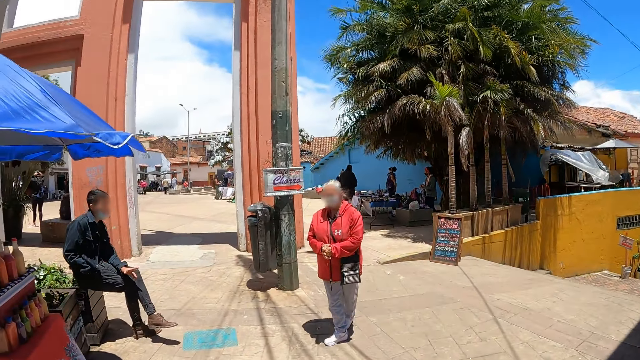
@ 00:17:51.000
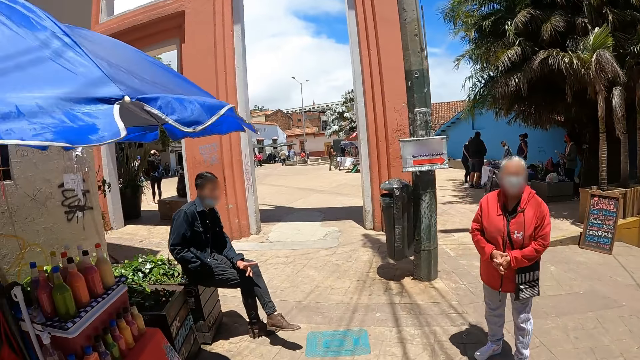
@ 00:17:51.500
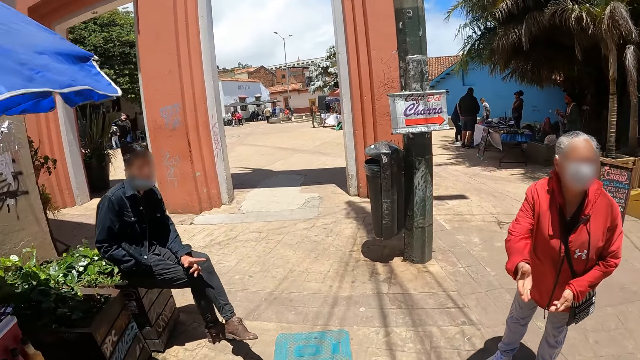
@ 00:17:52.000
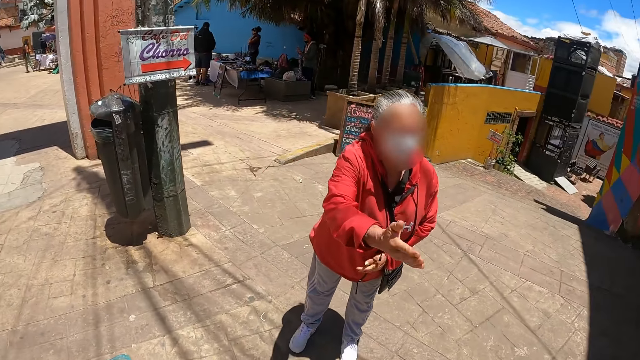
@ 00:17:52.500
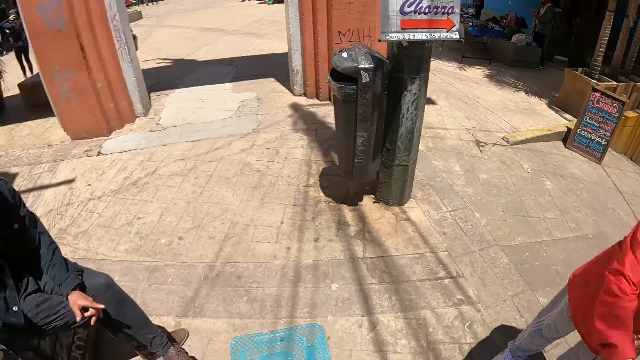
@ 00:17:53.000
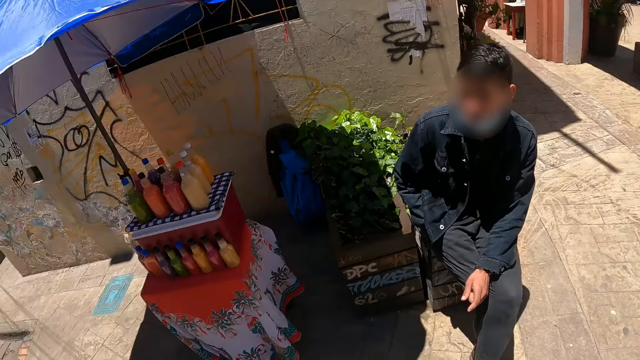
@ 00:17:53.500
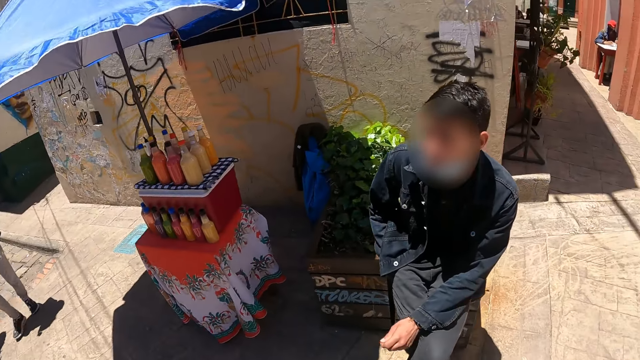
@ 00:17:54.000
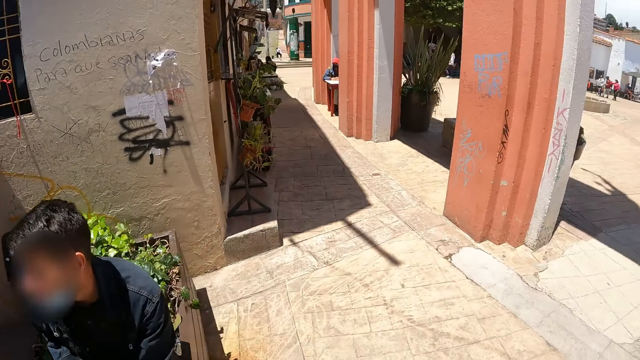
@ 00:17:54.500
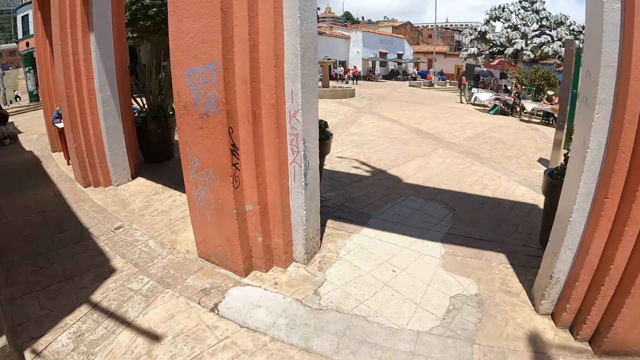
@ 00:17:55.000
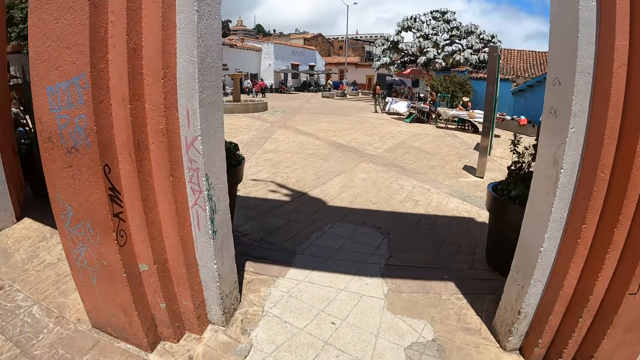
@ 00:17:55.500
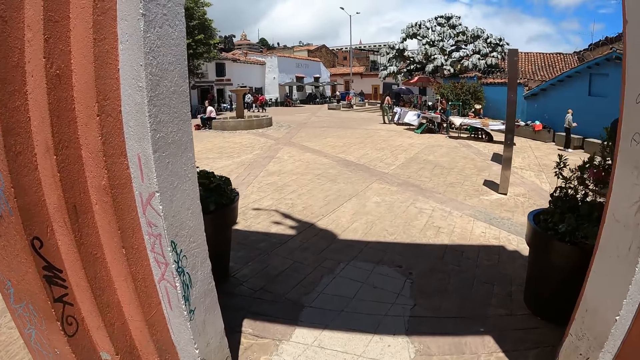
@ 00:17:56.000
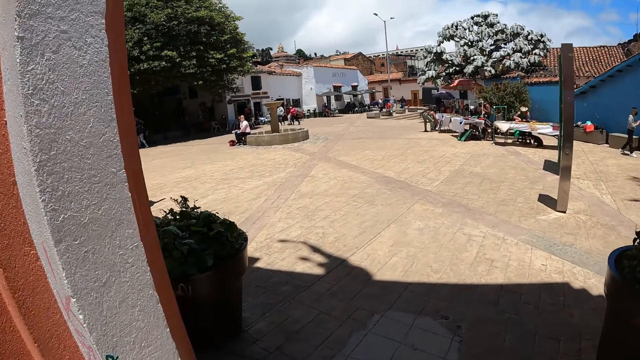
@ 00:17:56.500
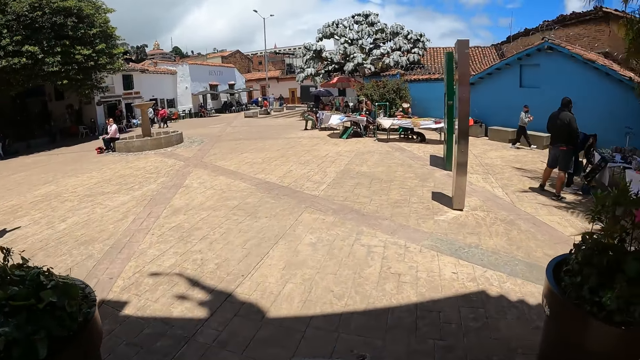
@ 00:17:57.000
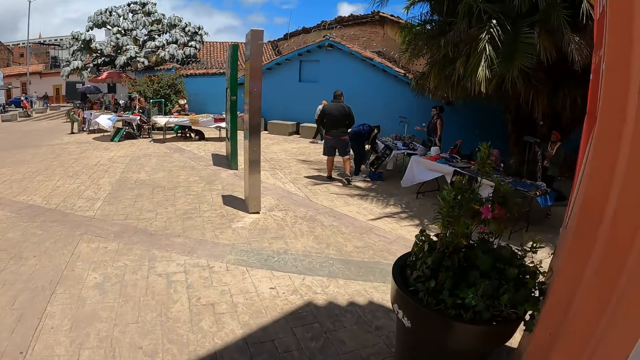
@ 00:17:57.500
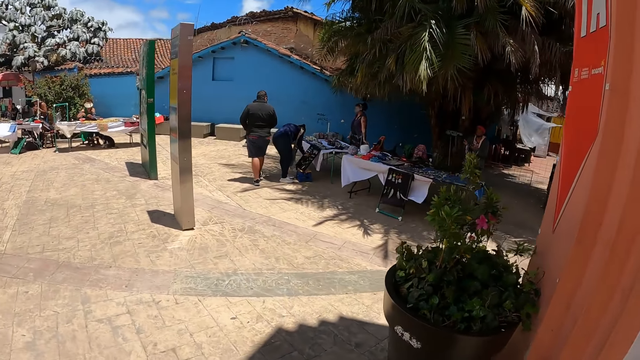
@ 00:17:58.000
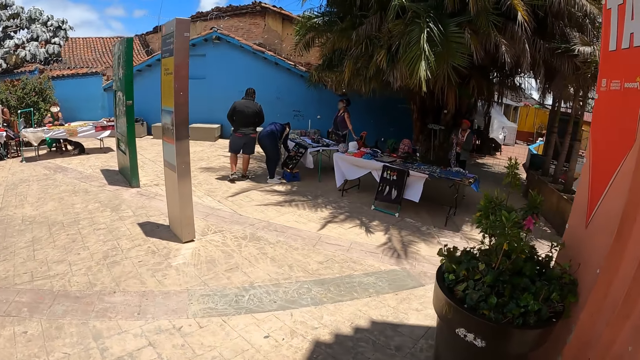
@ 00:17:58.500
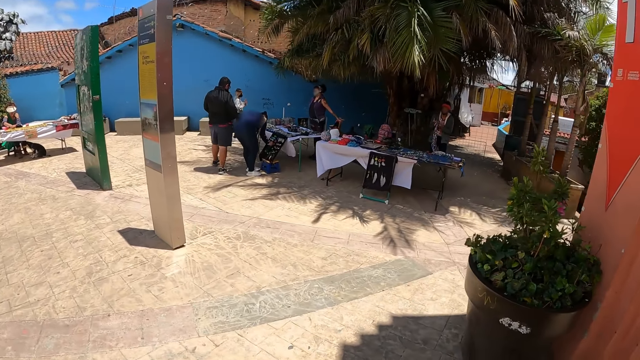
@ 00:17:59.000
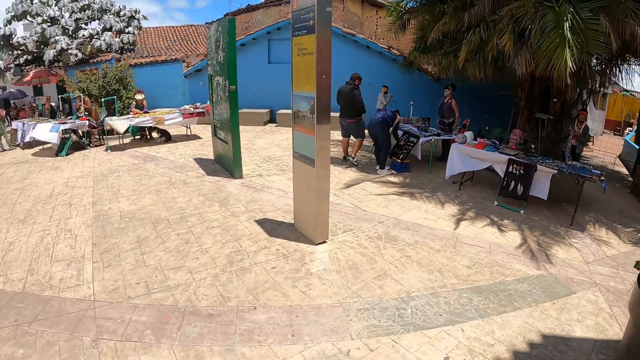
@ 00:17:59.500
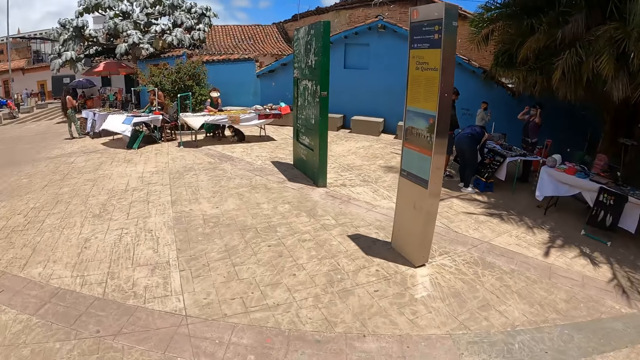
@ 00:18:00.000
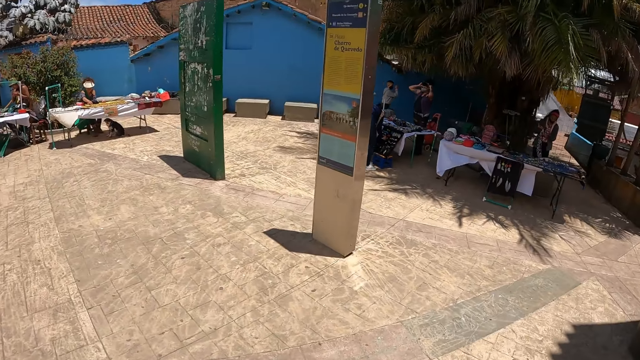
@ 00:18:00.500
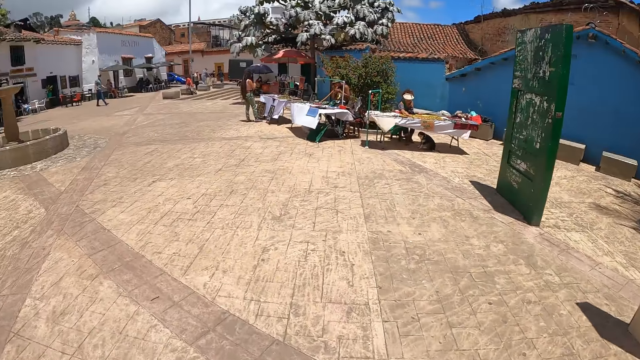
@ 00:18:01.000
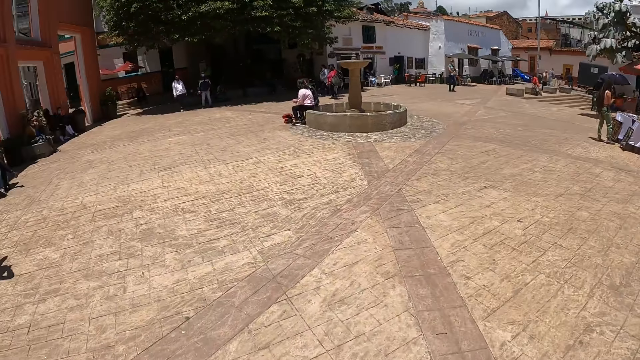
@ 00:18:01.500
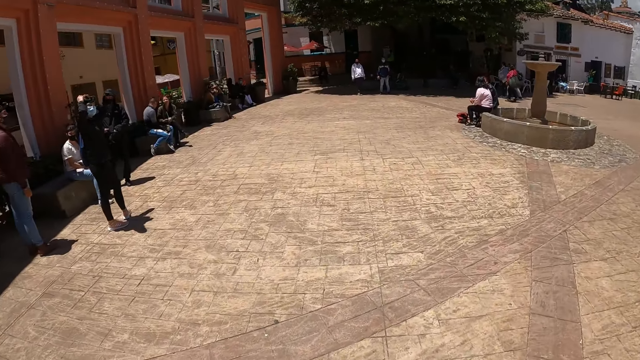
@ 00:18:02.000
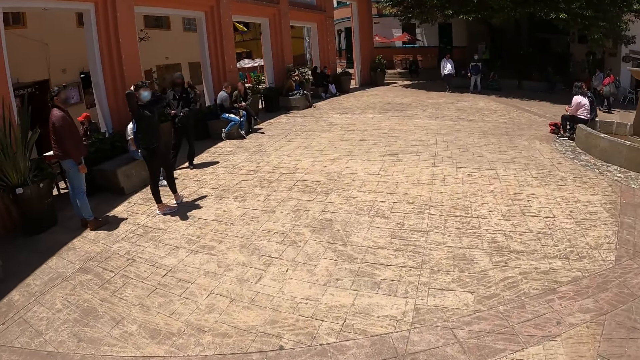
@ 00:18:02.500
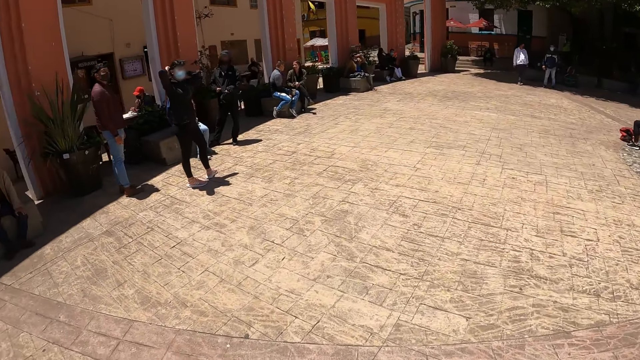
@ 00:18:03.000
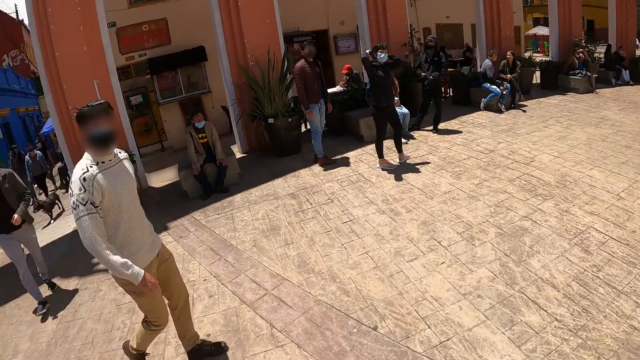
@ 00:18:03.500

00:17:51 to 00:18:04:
The camera wearer looks at juices on the left side. They converse with a woman. They look around the street. They look through a walkway. They walk between pillars. They look at vendors on the left. They look around.

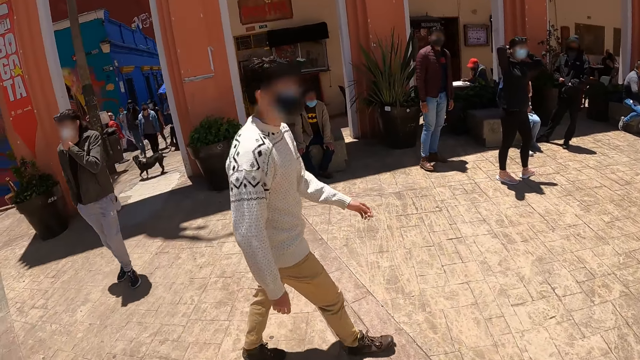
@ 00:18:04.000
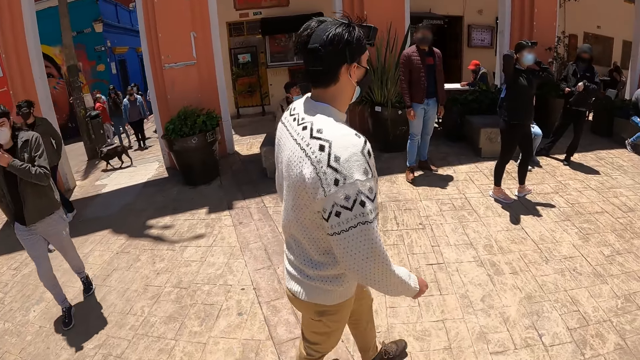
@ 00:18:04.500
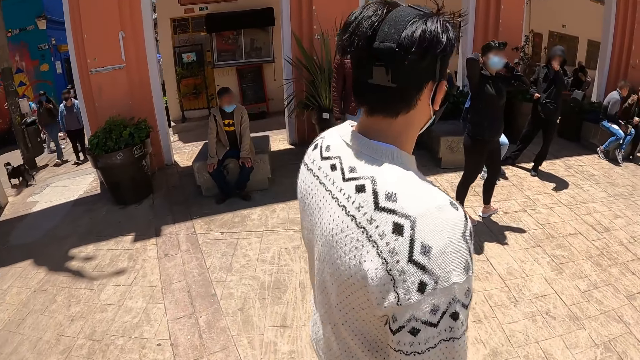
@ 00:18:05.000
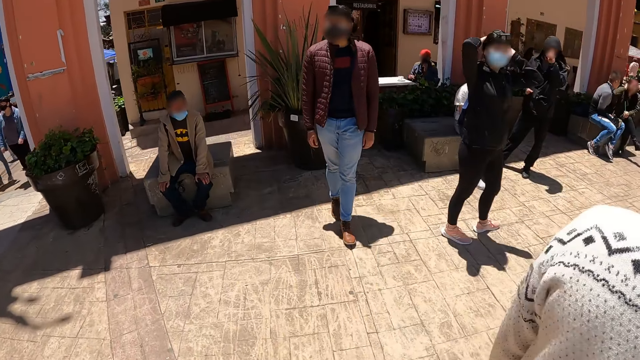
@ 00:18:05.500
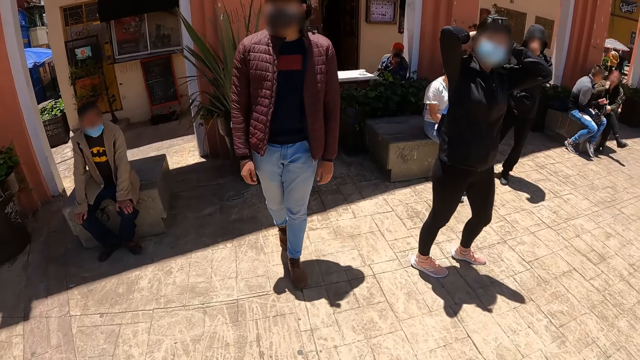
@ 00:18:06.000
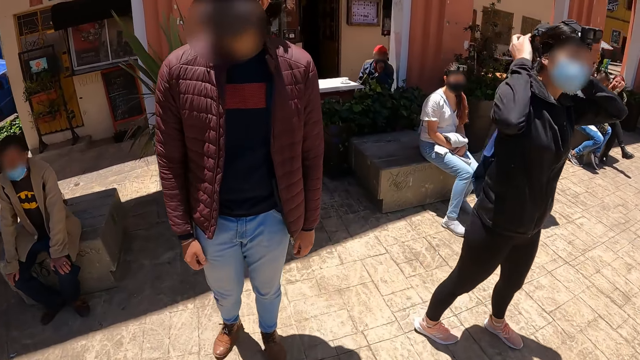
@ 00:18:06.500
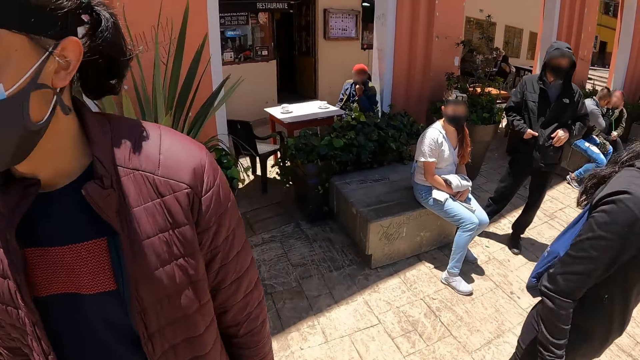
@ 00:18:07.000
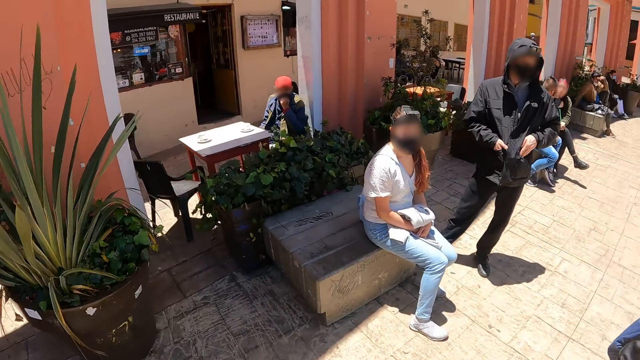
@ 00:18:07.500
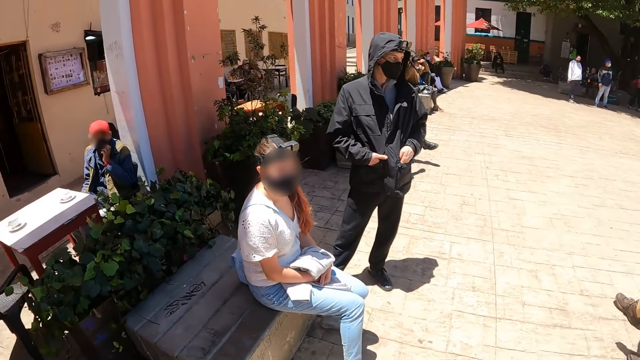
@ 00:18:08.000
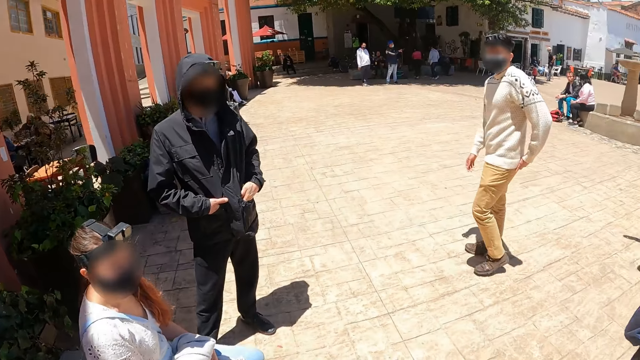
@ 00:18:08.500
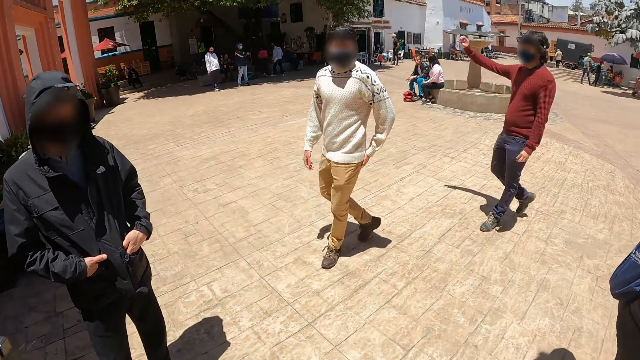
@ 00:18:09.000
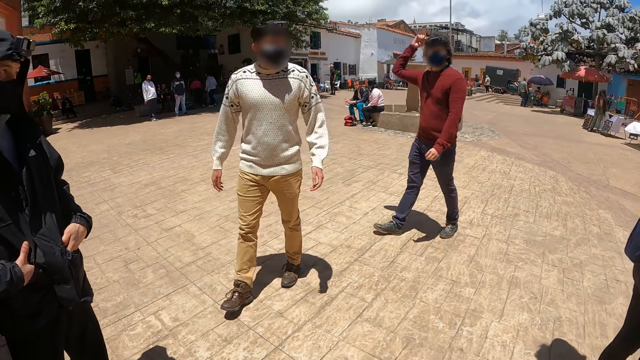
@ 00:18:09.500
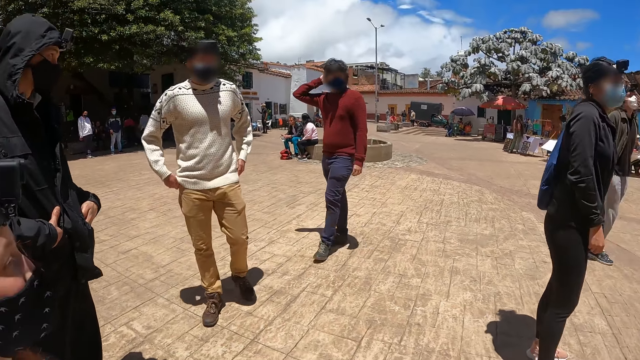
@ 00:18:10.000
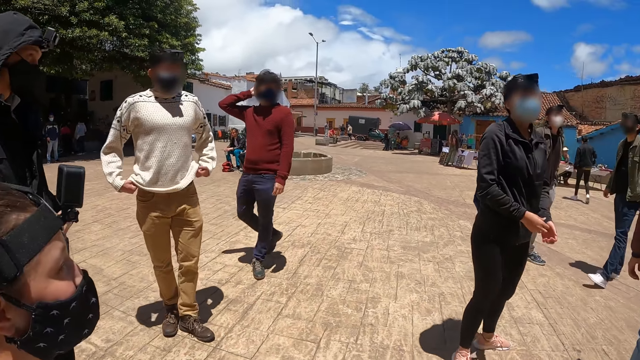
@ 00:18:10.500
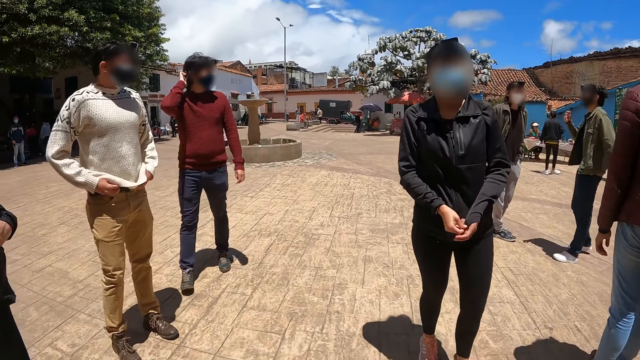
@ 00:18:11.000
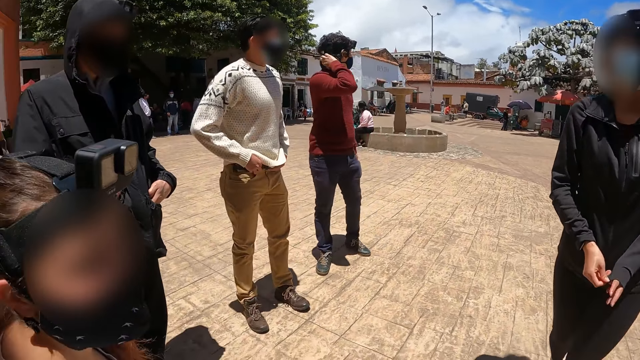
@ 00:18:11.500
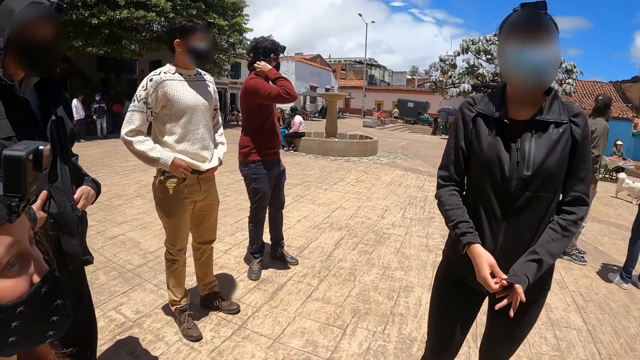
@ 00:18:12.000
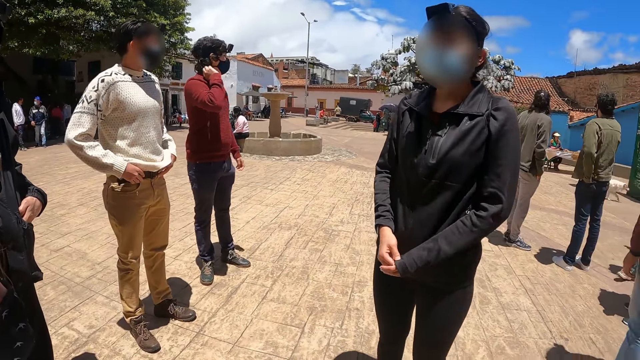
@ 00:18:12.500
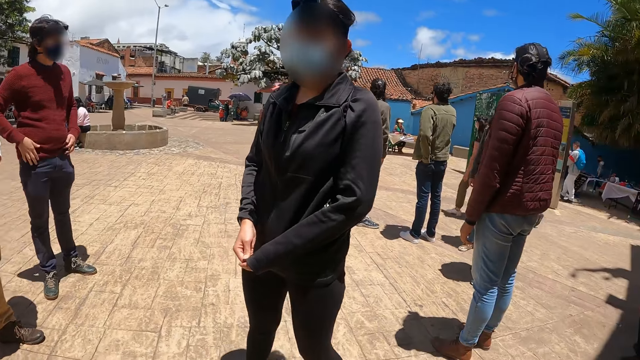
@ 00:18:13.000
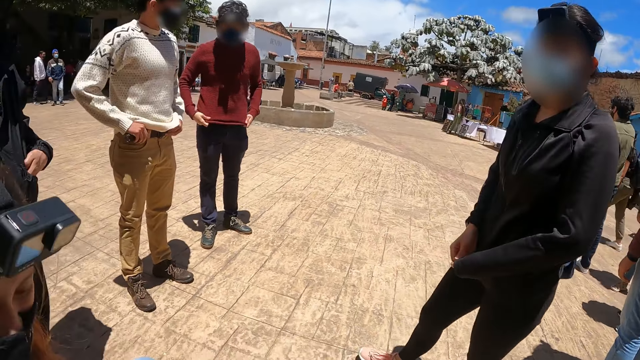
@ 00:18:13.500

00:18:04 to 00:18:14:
The camera wearer walks to the shade. They walk at a man. They walk towards a woman. They sit down. They look around. They converse with a person on the right side. They look around.
